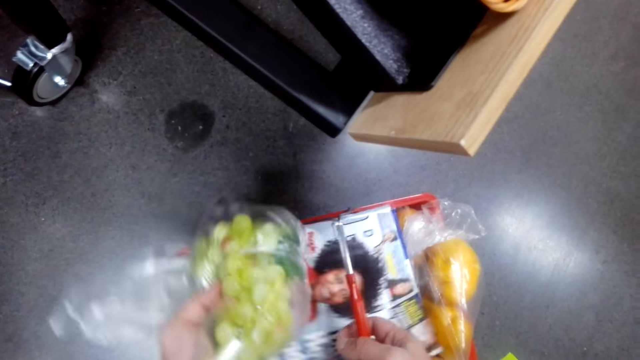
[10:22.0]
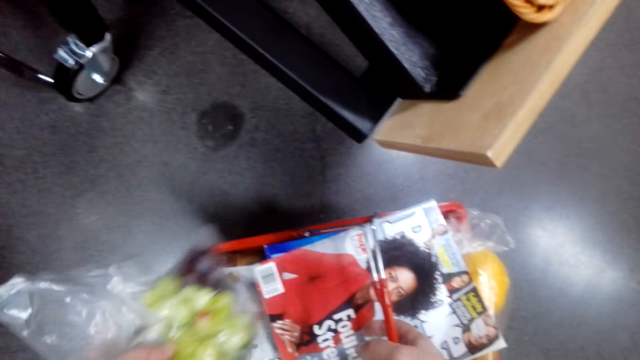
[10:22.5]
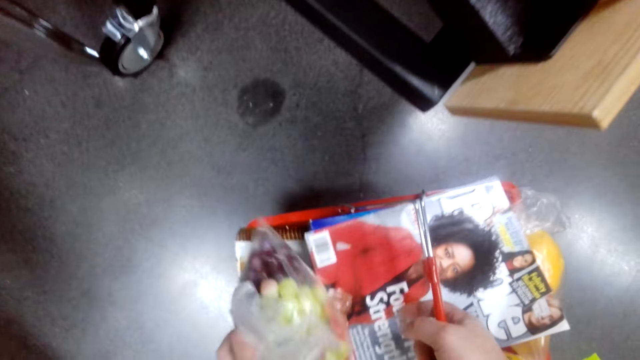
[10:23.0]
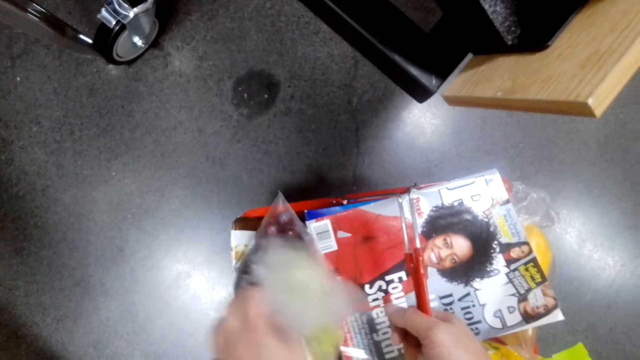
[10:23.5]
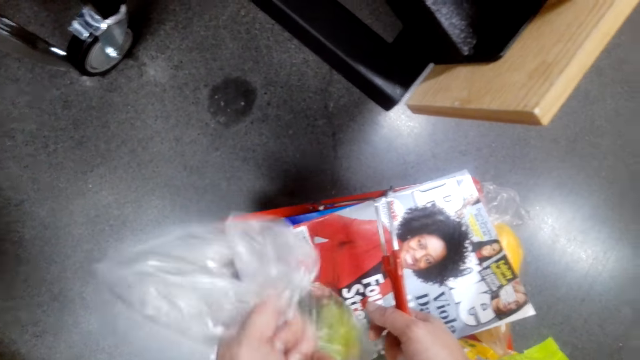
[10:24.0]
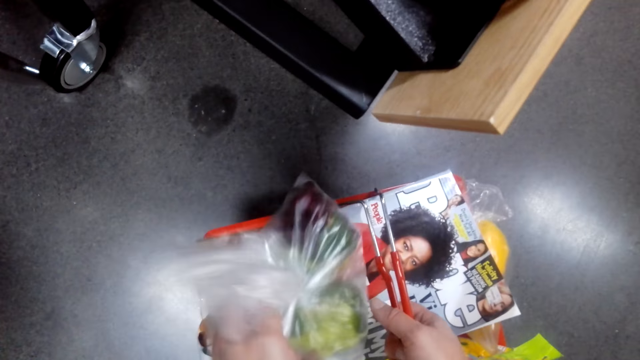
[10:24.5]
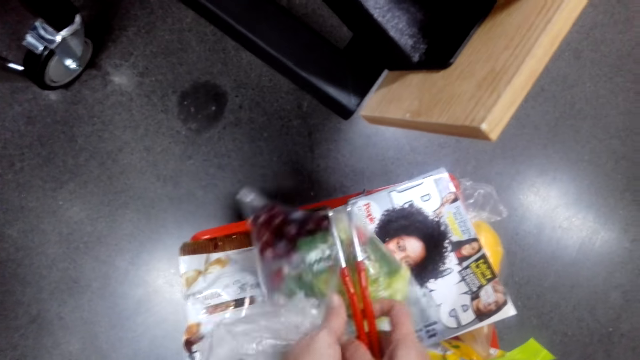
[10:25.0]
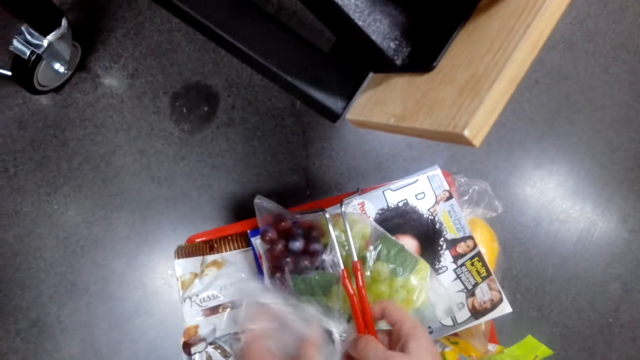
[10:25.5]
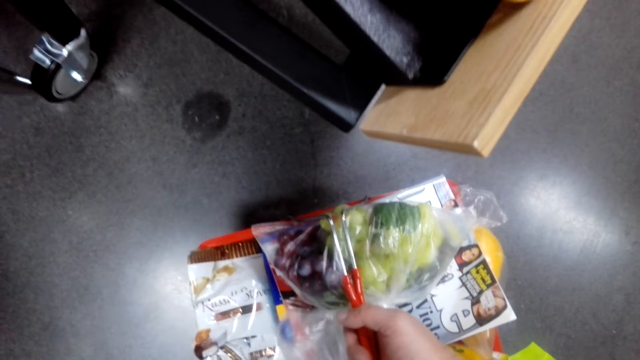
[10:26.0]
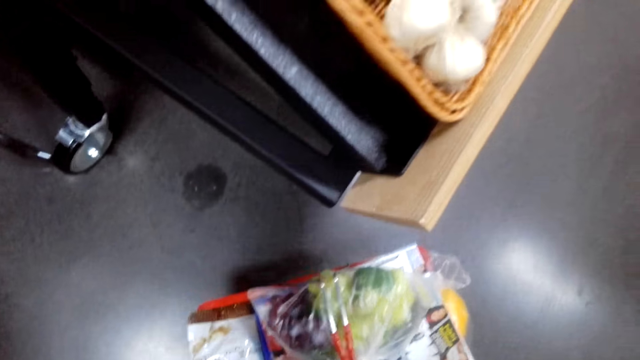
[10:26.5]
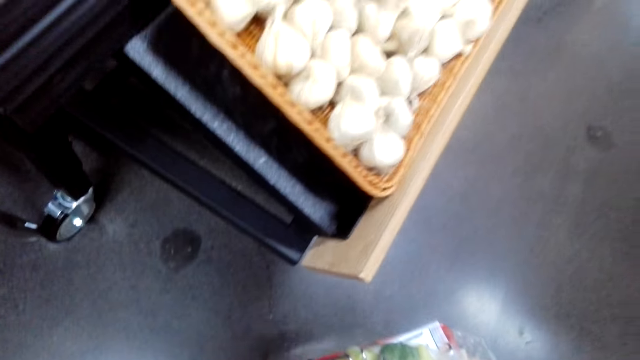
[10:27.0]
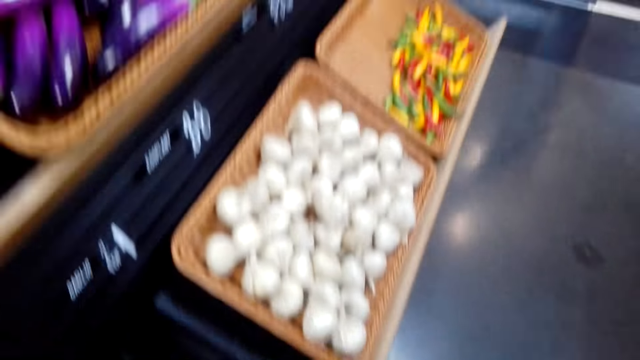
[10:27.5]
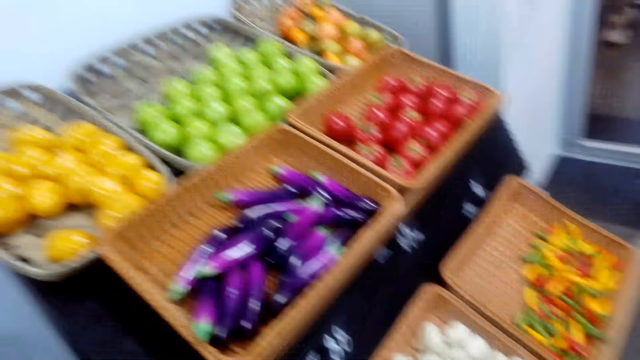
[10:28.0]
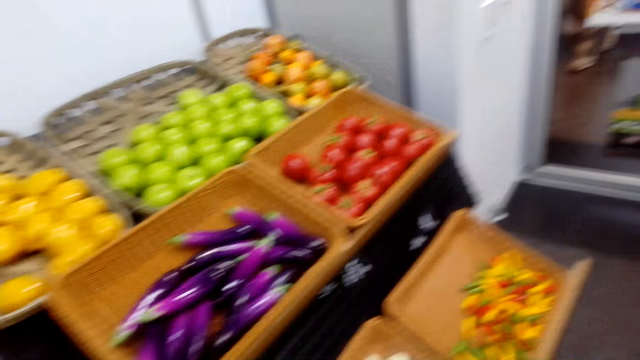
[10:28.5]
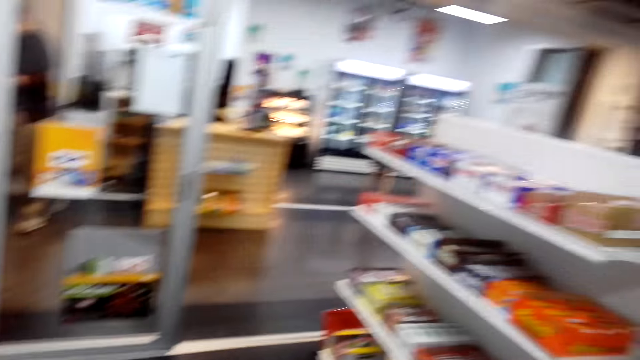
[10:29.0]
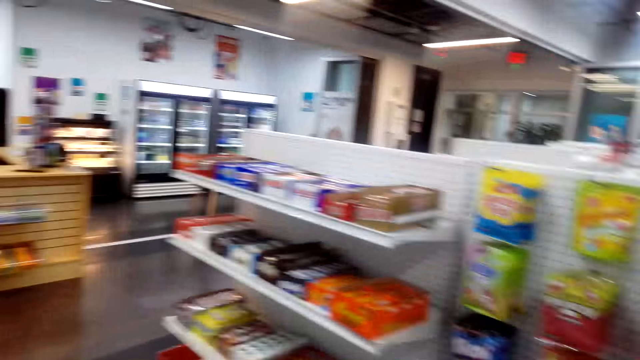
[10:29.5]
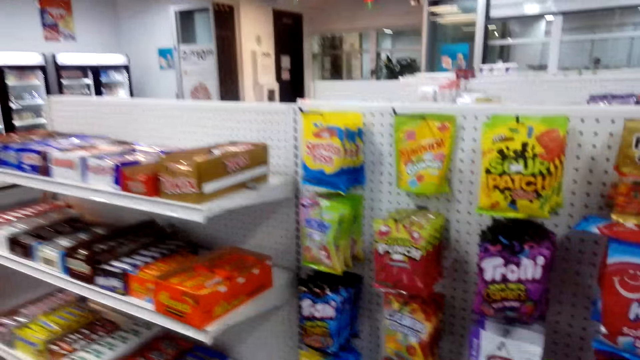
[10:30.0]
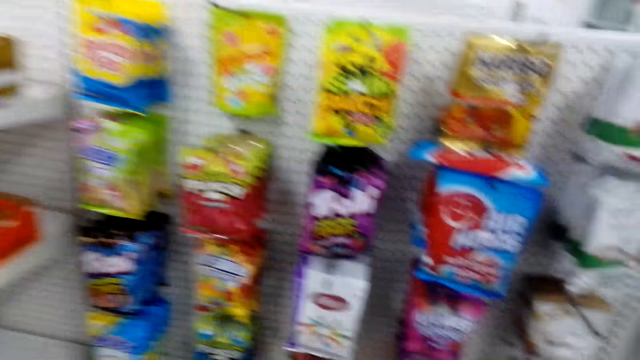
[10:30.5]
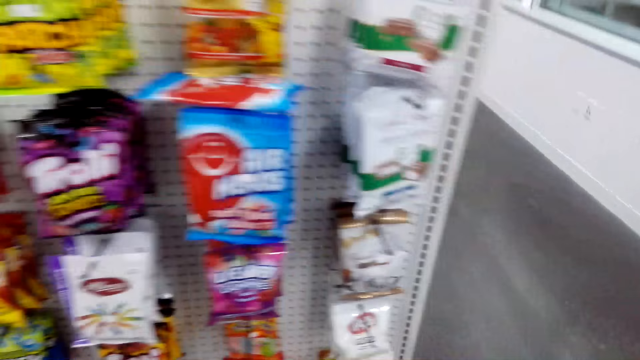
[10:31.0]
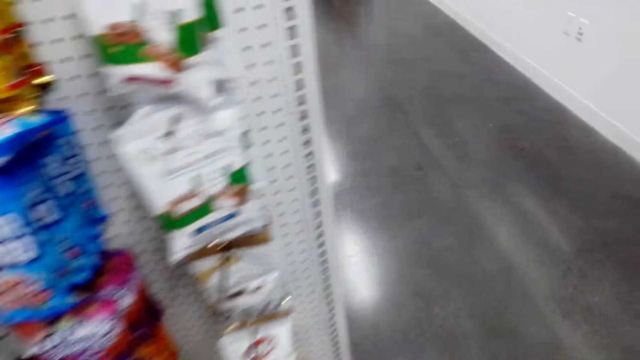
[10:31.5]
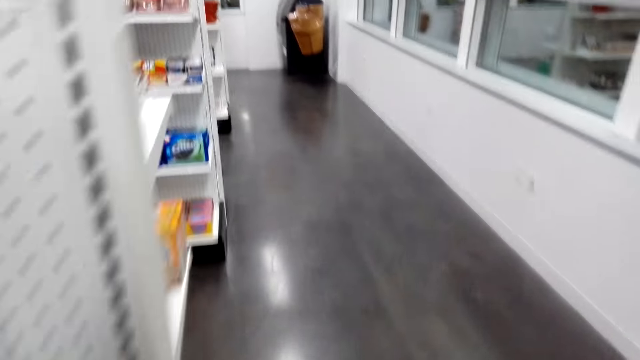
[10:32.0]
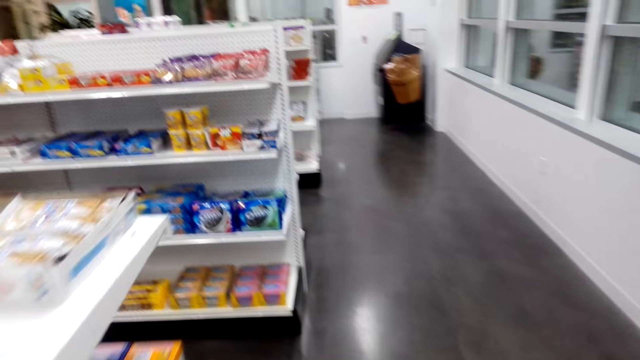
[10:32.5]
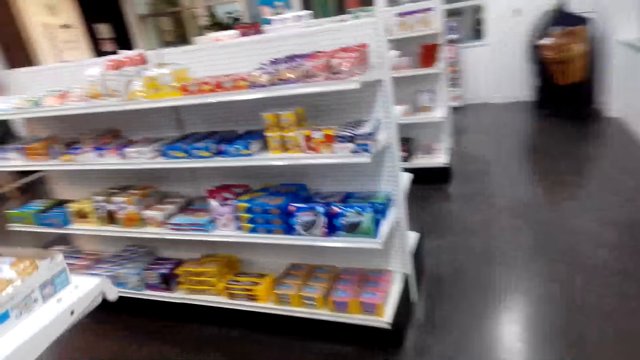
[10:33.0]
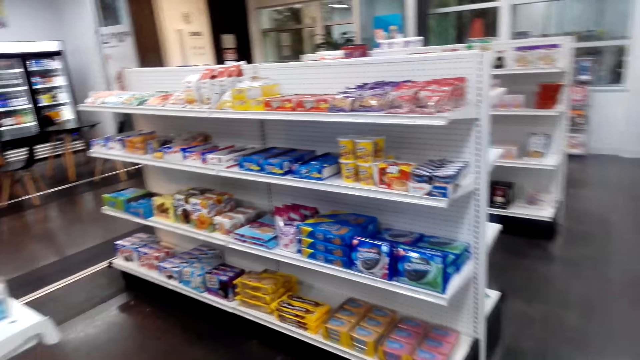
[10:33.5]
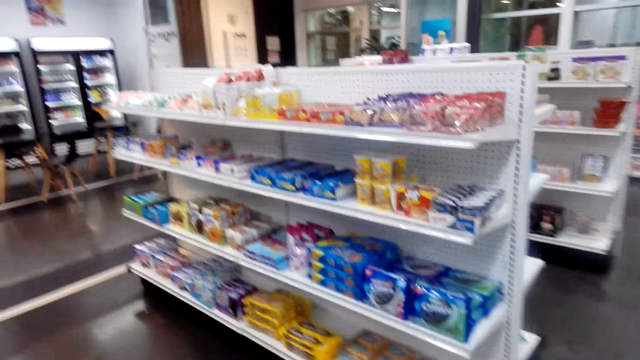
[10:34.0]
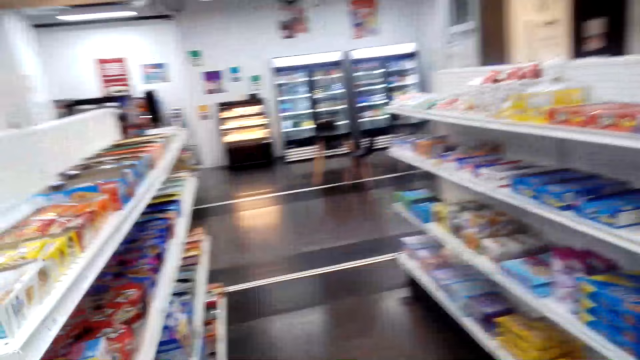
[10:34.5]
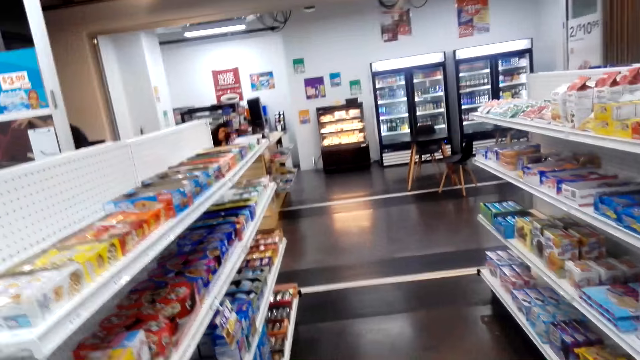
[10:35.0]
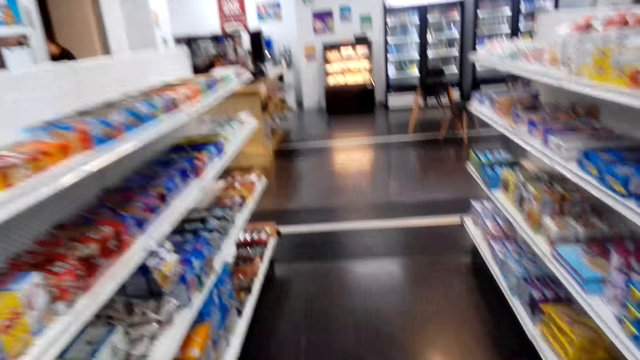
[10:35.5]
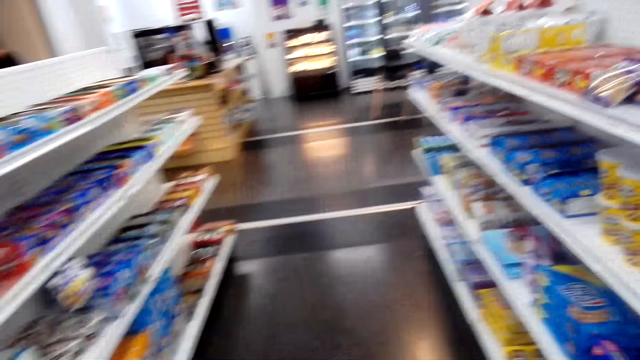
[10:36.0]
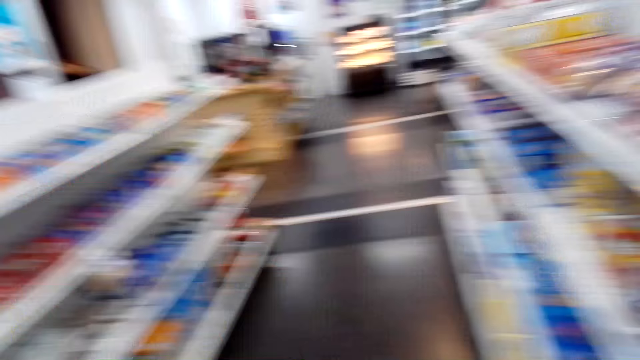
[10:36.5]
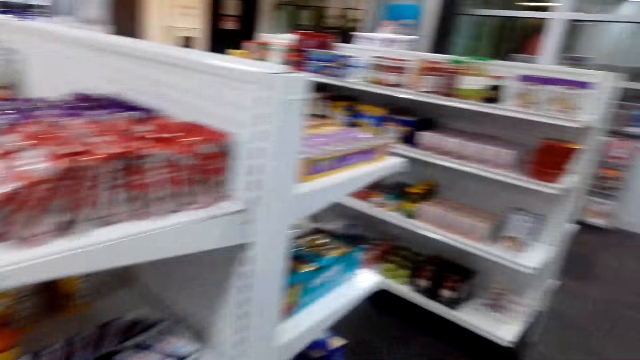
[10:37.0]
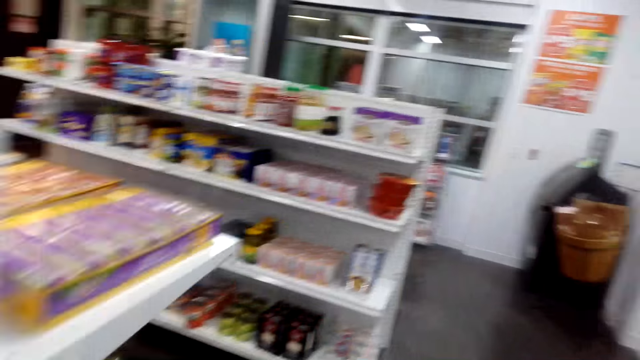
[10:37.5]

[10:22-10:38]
The camera wearer pushes a magazine. They put the paper in the shopping basket. They pick up the shopping basket. They walk. They walk.

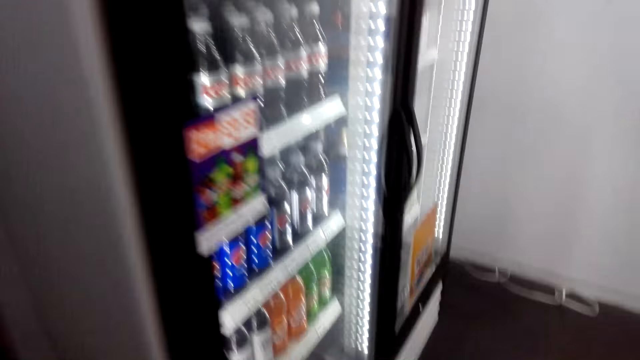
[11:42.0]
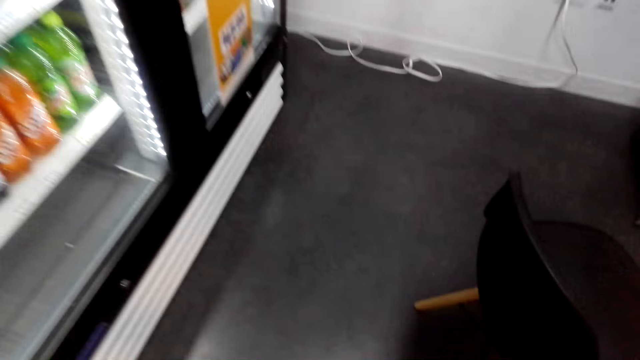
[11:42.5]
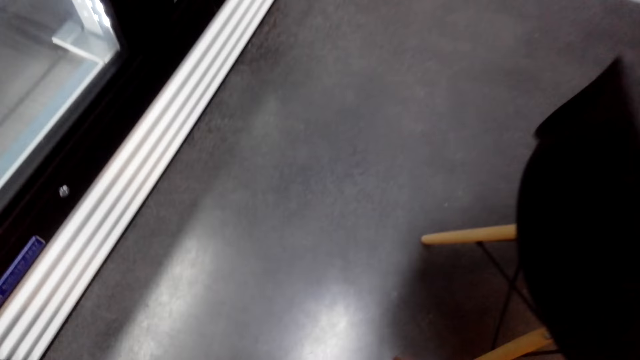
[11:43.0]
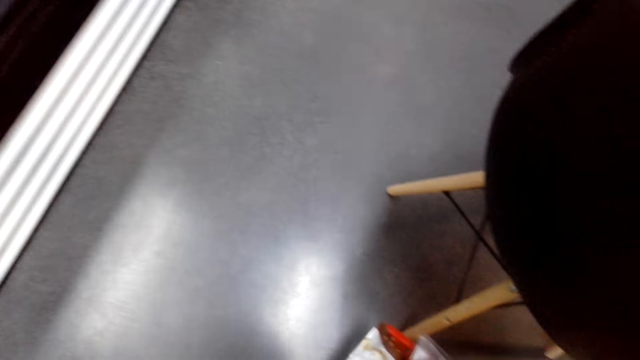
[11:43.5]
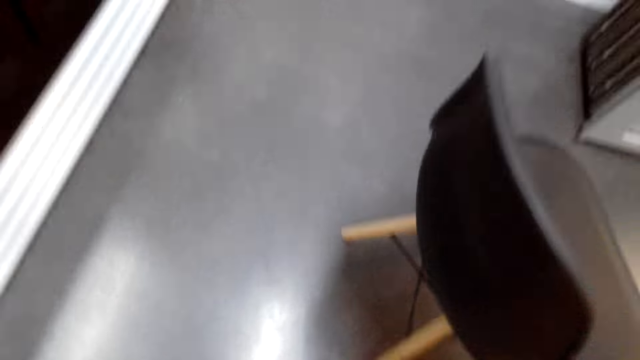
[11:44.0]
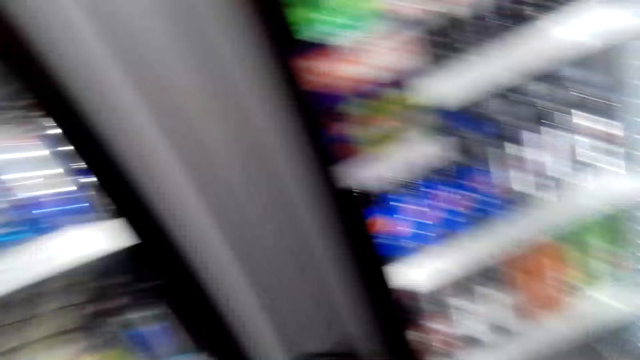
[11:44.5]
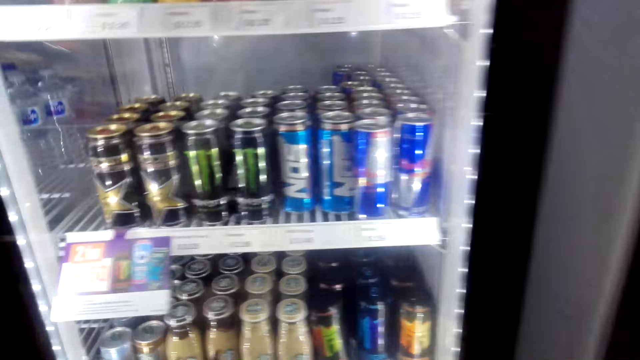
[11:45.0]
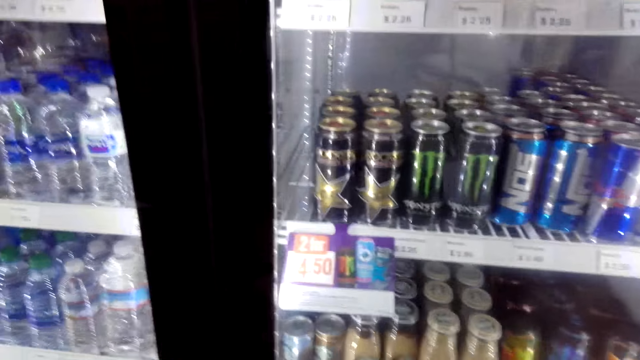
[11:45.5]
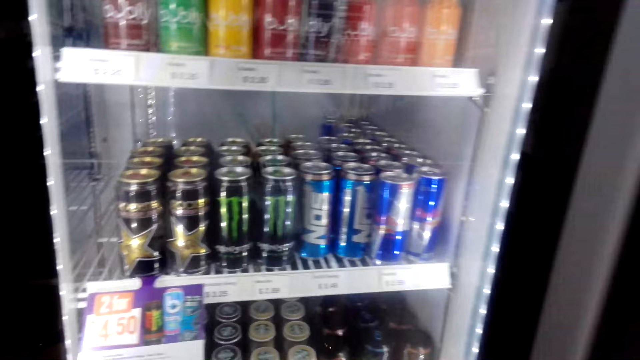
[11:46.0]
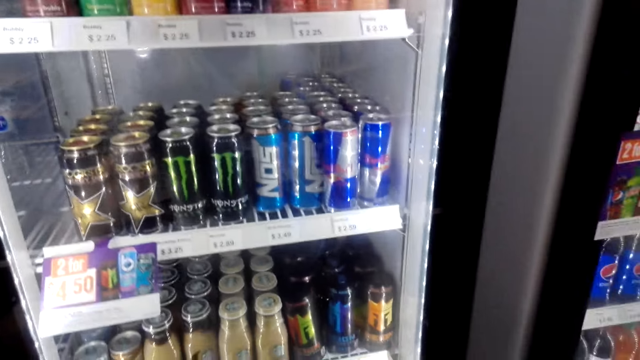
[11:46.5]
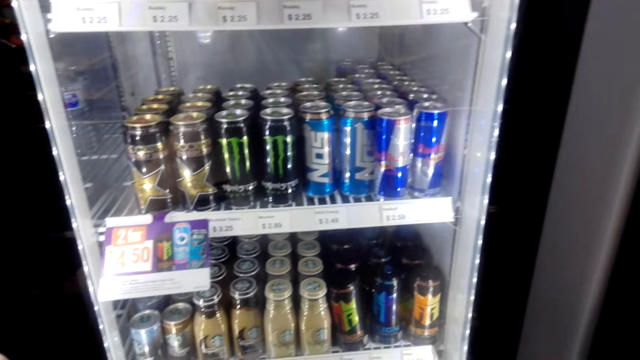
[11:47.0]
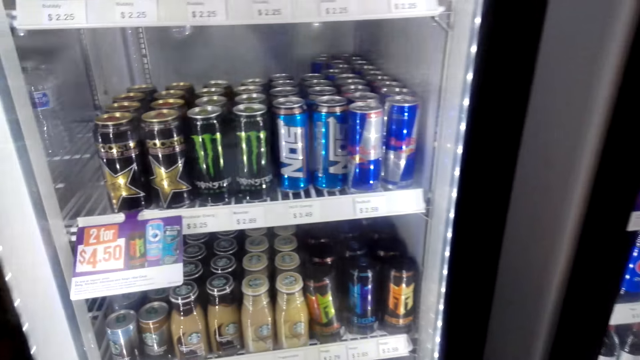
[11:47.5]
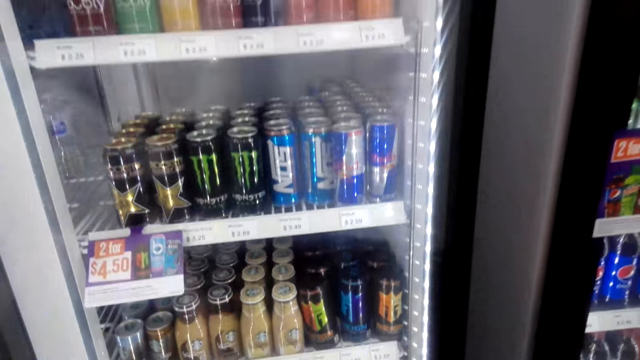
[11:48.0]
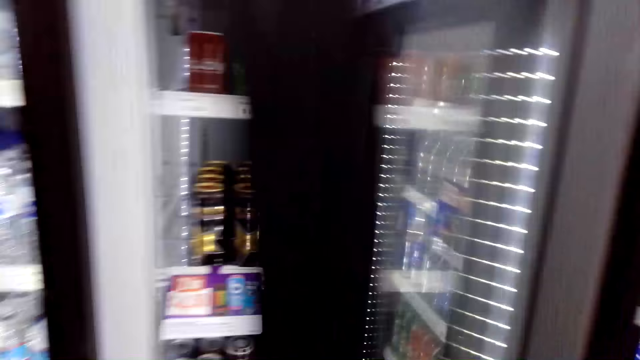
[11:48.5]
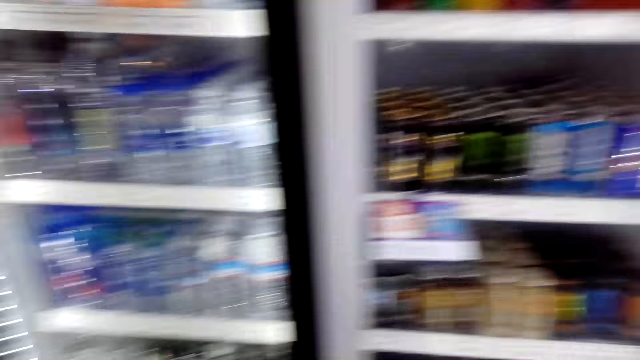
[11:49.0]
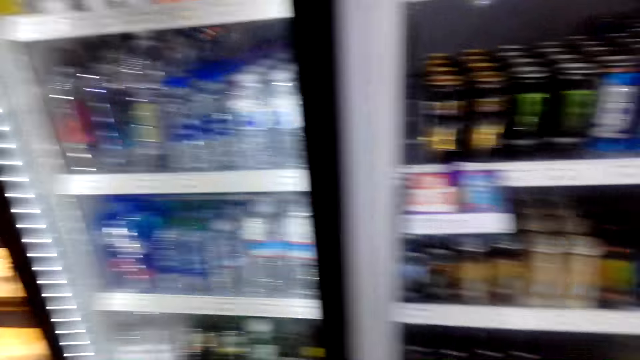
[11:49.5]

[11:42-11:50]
The camera wearer puts the paper in the shopping basket. They put the shopping basket down. They open the fridge.
